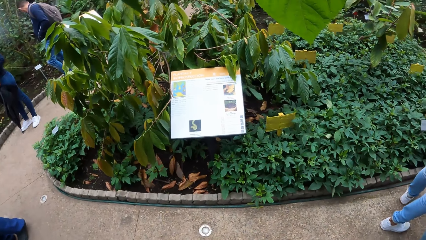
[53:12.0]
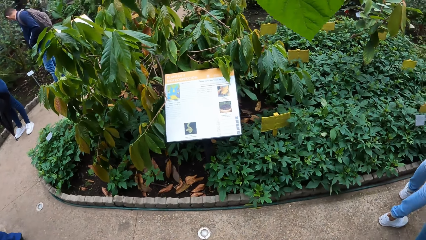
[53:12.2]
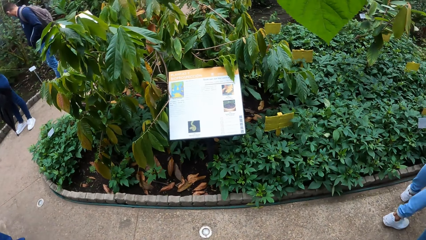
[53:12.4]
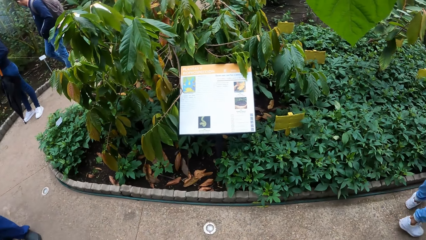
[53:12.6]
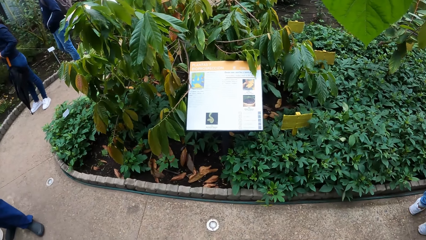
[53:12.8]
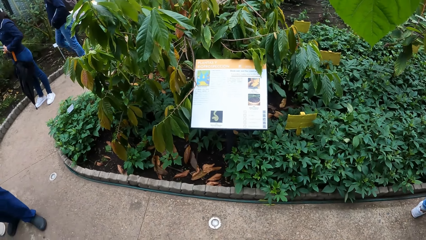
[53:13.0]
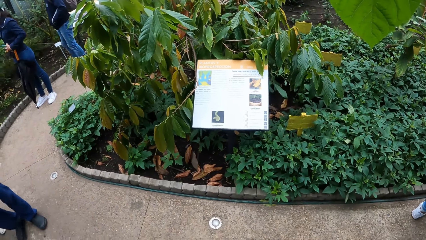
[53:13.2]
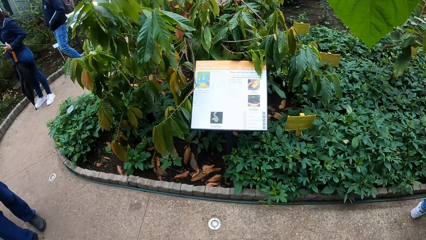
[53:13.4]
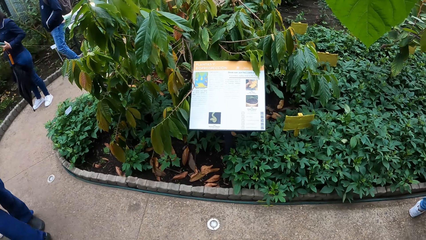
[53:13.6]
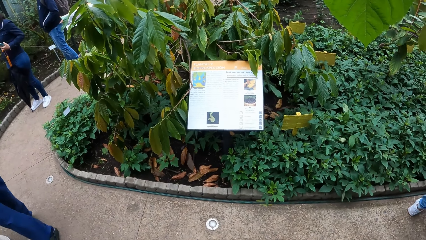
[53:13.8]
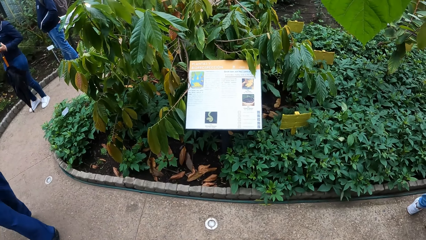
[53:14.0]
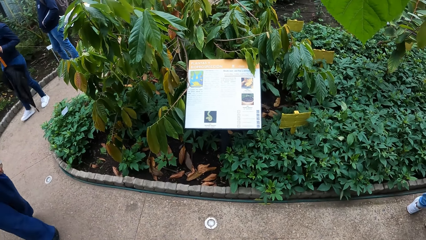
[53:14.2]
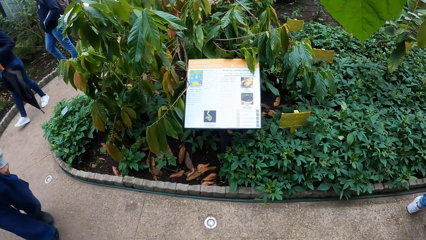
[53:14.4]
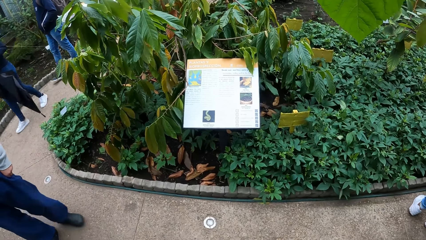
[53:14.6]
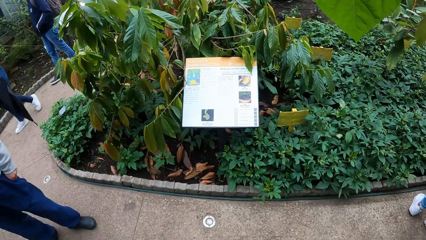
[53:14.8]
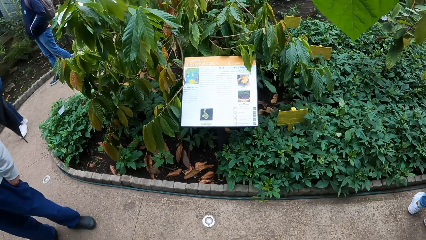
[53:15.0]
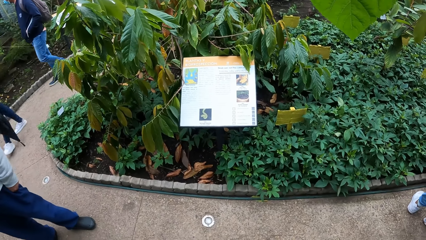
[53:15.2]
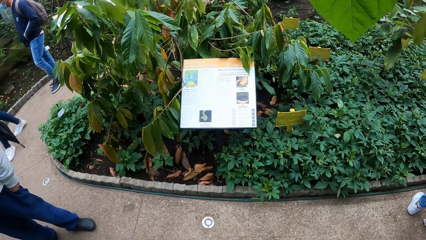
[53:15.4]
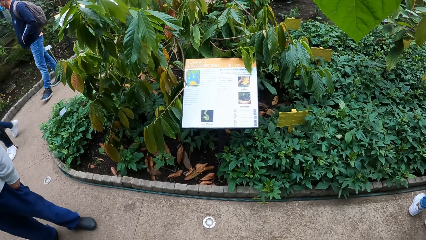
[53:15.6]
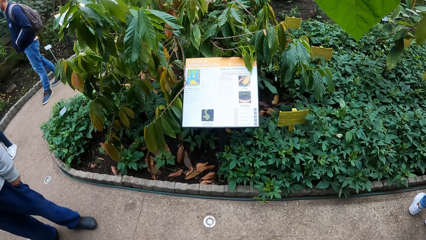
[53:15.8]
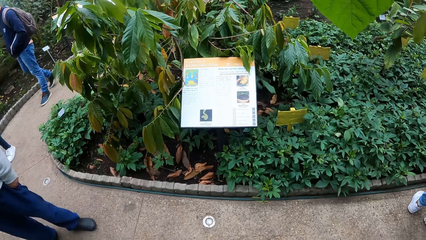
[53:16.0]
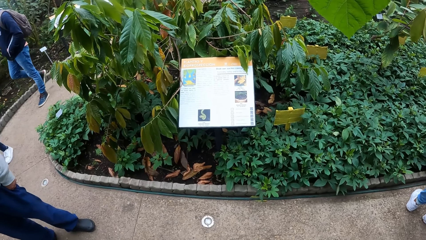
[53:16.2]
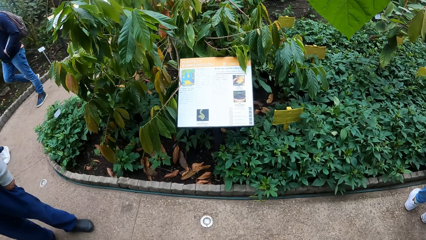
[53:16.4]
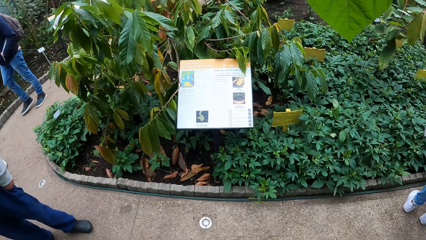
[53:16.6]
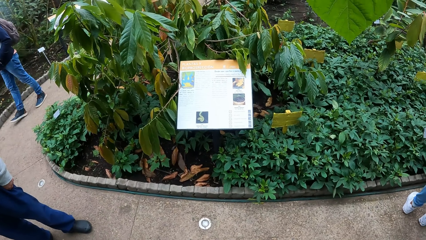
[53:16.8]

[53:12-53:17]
The camera wearer walks on the sidewalk.

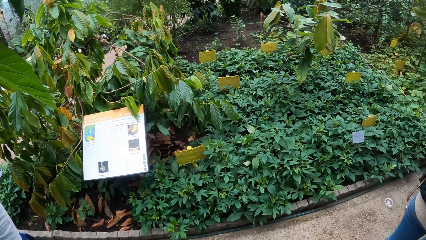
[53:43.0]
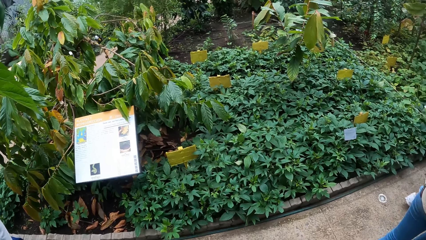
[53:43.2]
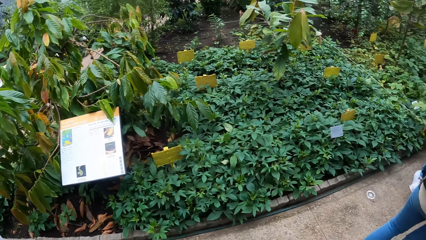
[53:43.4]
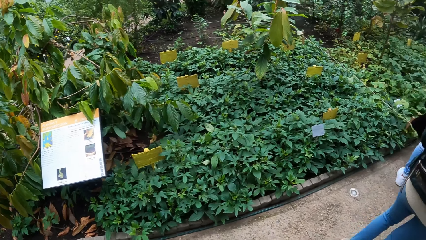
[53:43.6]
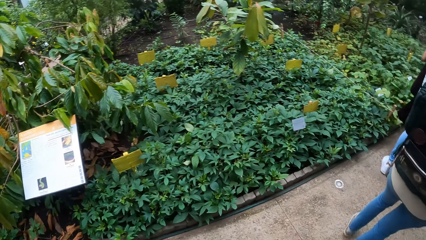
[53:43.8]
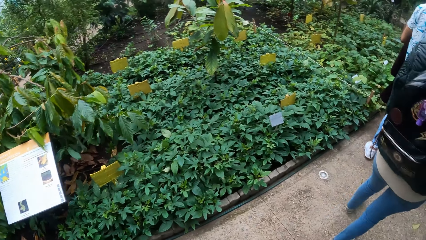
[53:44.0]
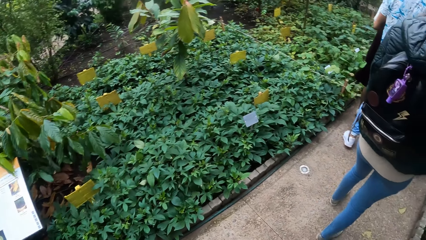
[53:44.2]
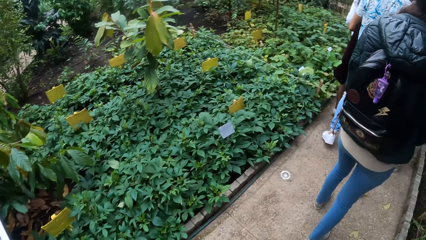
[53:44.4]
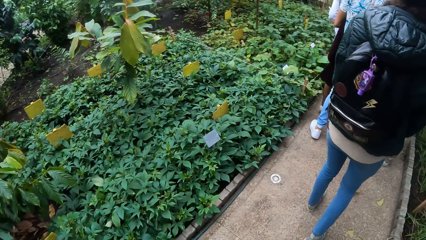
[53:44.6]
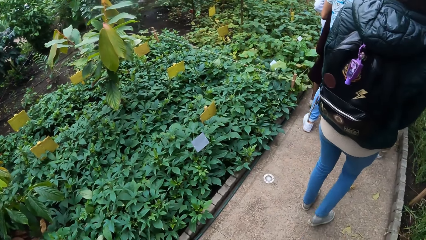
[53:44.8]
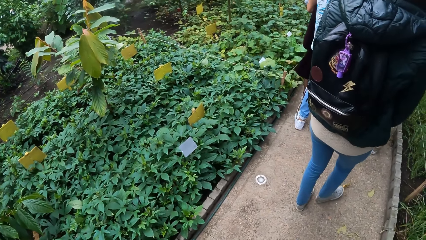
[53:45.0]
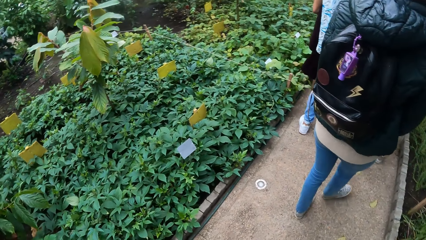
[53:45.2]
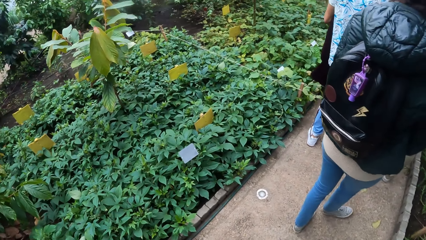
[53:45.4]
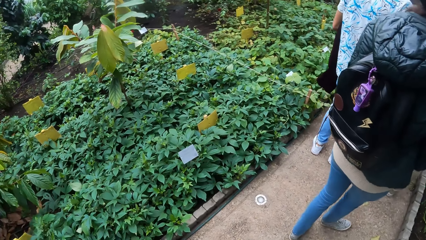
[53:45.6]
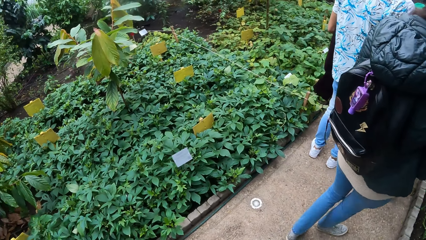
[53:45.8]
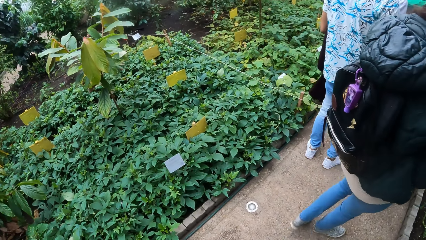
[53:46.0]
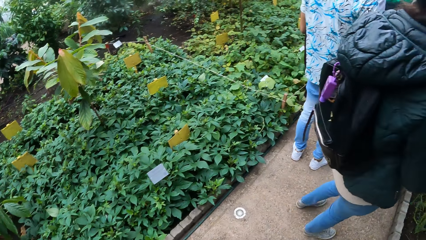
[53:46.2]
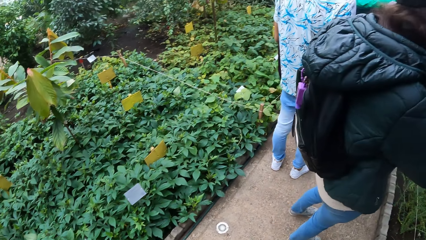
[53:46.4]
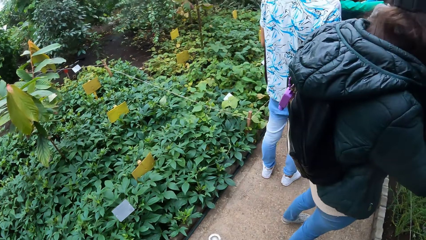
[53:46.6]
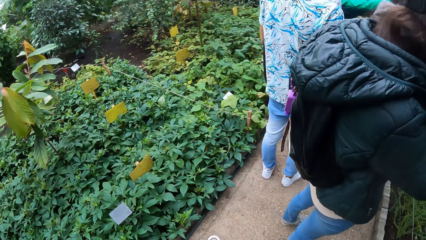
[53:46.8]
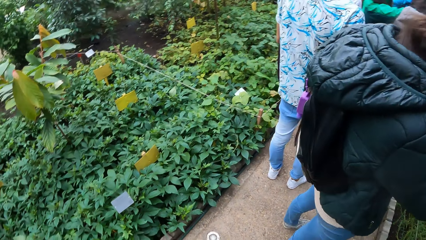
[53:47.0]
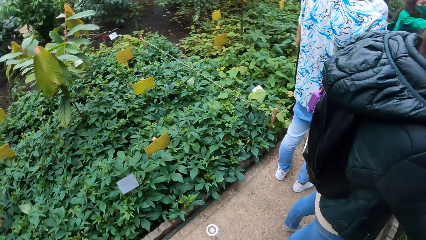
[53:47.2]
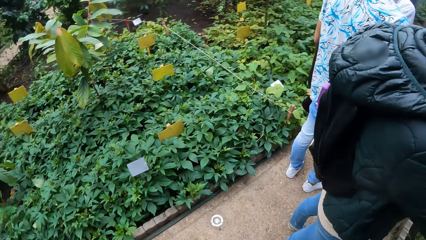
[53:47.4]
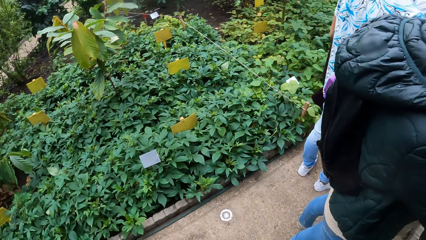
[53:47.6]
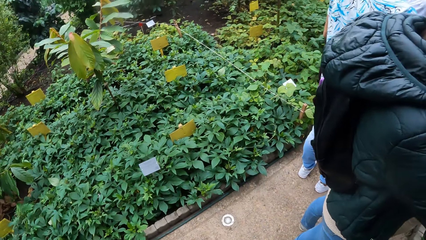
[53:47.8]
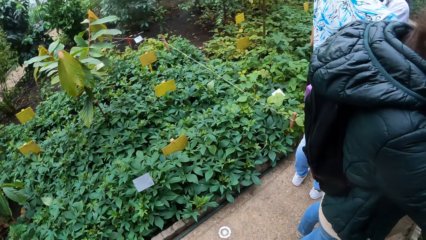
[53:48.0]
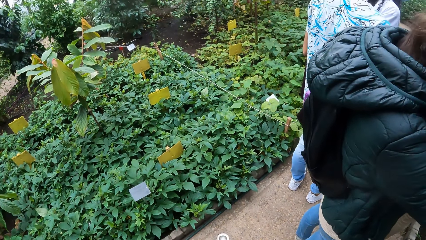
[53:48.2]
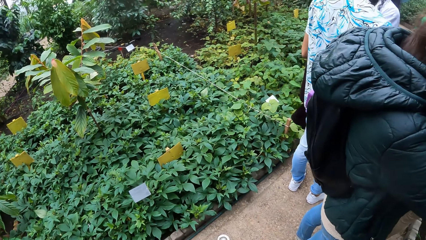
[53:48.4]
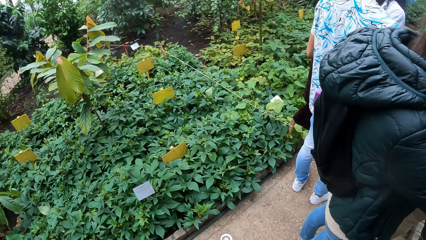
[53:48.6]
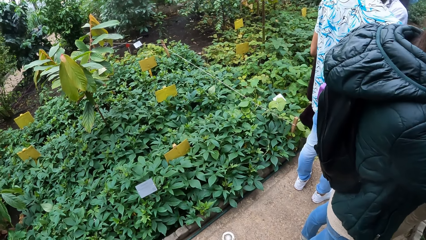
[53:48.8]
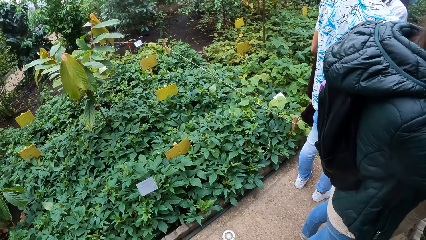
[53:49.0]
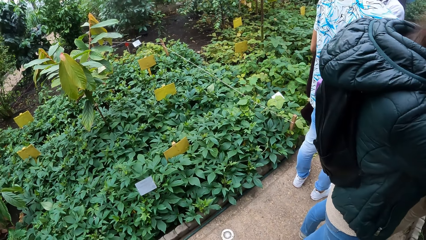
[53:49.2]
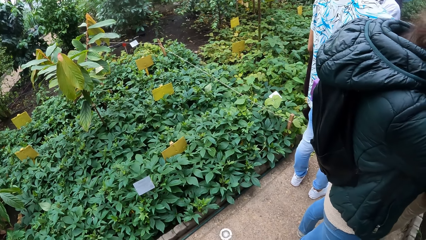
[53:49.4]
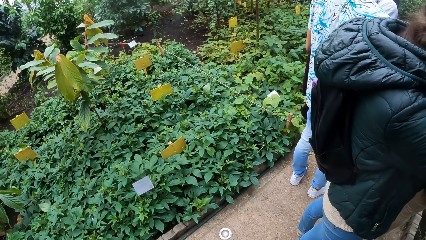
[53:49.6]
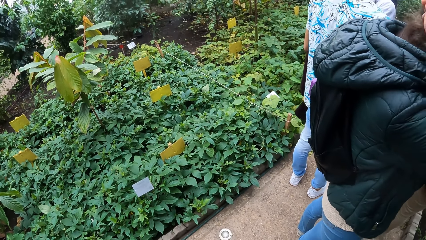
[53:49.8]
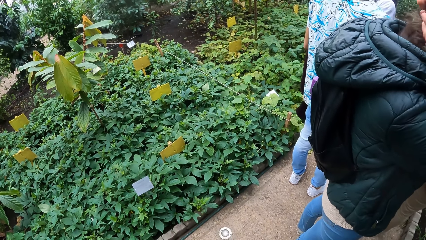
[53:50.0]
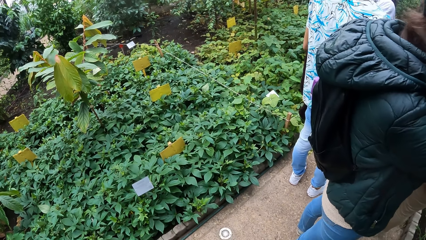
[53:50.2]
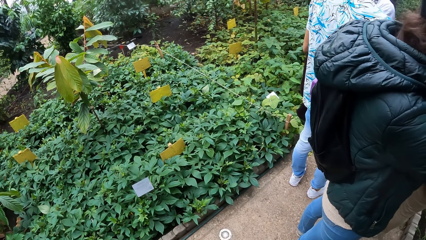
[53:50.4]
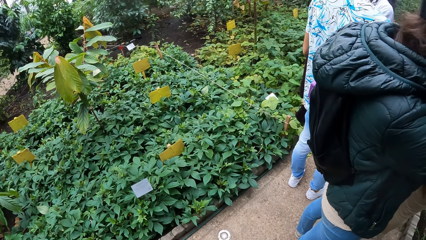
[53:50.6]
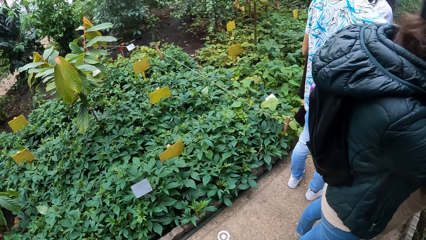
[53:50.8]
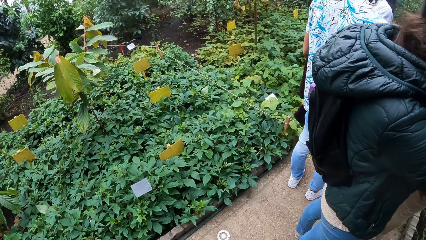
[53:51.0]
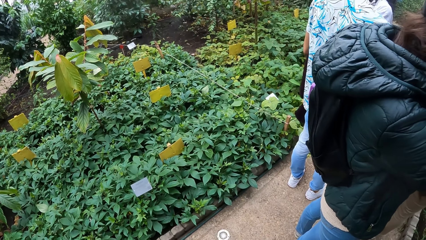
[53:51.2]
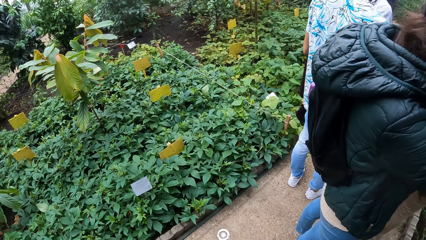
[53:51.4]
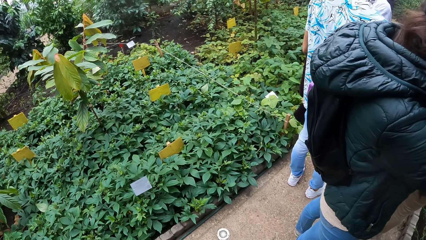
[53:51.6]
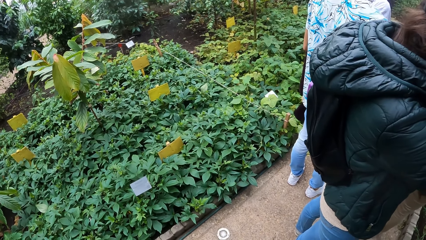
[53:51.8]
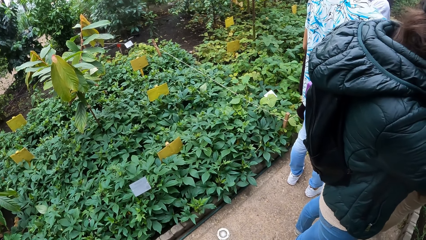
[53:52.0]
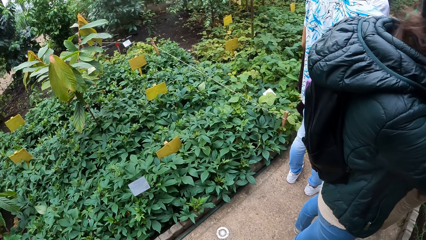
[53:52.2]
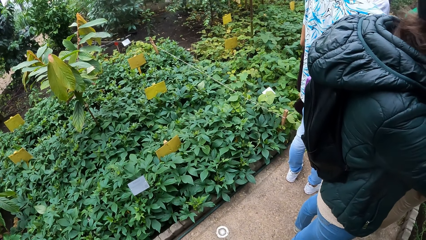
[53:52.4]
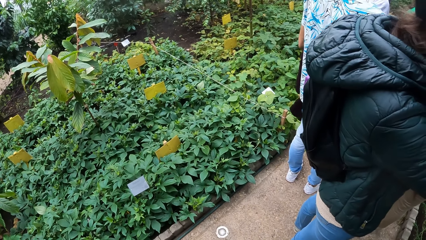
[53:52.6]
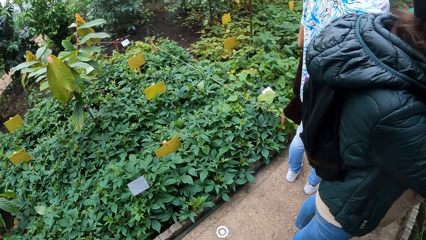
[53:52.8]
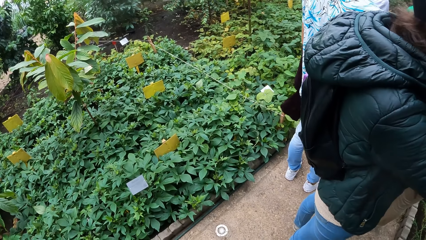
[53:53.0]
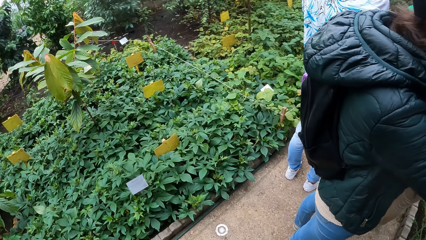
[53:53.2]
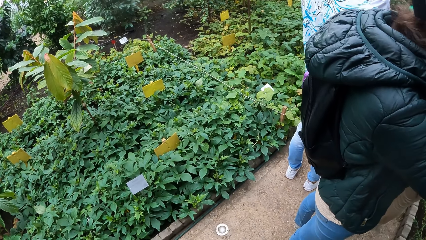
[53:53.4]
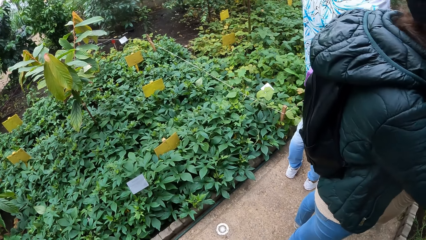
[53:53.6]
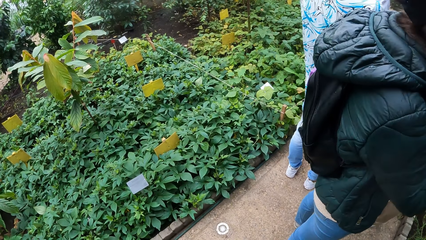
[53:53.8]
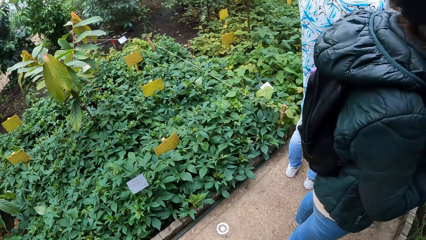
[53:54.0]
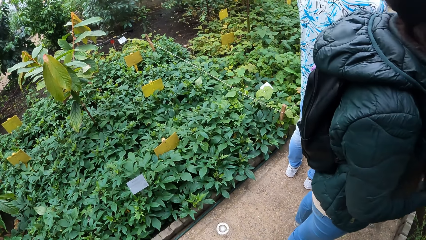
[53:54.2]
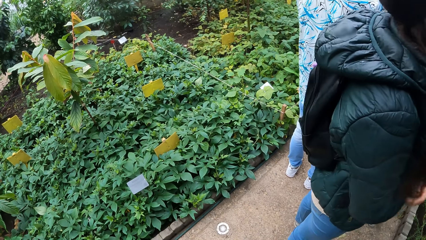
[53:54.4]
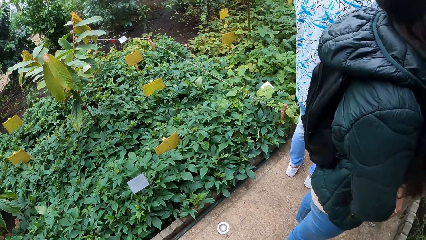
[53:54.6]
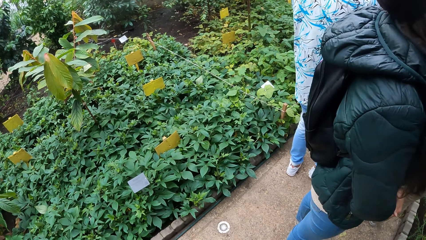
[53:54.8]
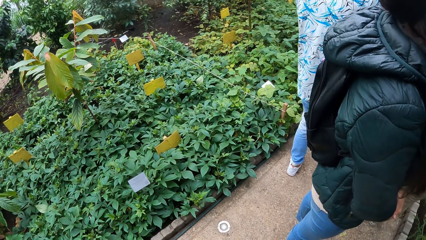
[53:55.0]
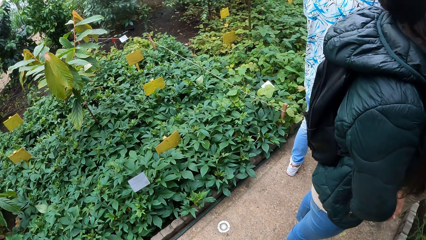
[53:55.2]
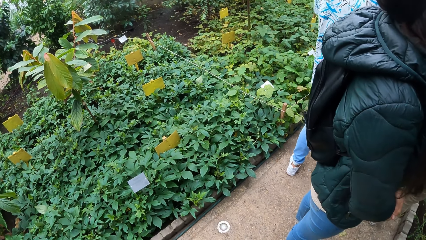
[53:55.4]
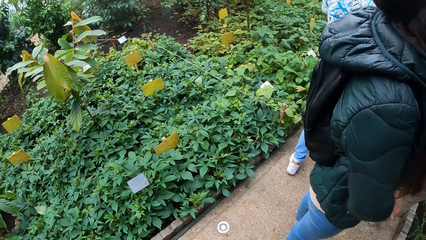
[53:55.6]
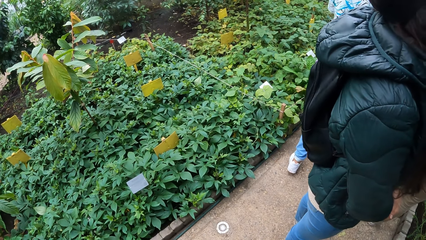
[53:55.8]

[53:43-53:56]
A man stands on the sidewalk. A woman stands on the sidewalk.
